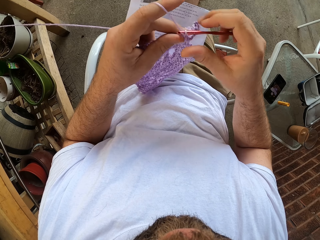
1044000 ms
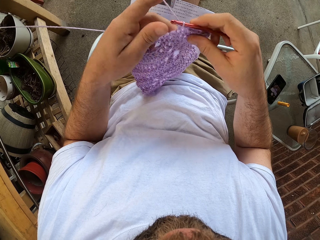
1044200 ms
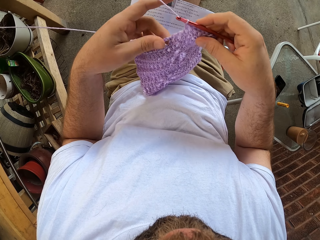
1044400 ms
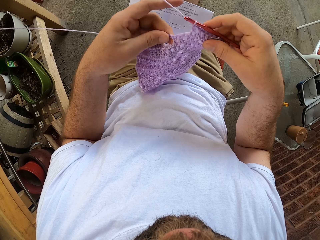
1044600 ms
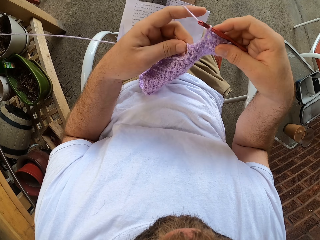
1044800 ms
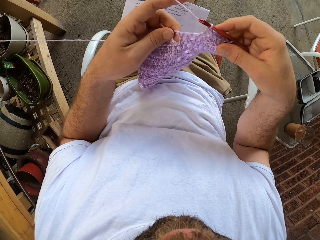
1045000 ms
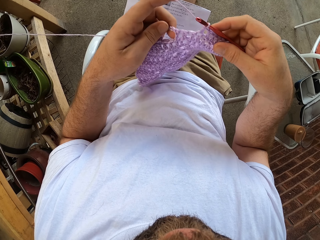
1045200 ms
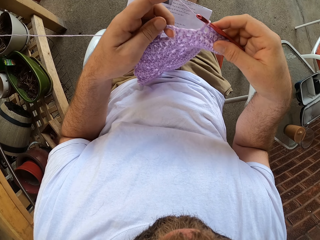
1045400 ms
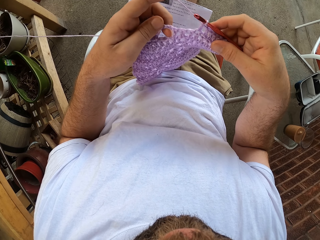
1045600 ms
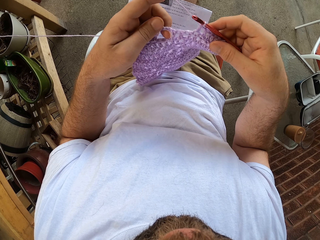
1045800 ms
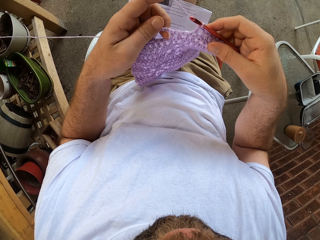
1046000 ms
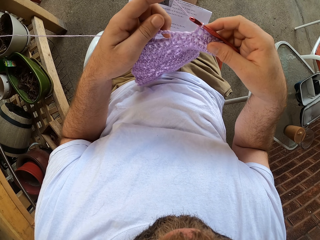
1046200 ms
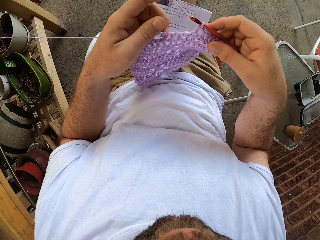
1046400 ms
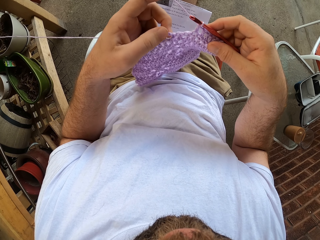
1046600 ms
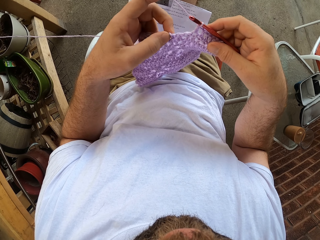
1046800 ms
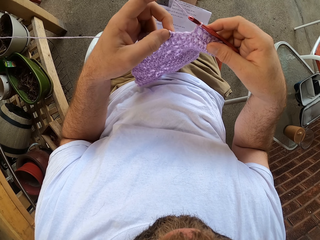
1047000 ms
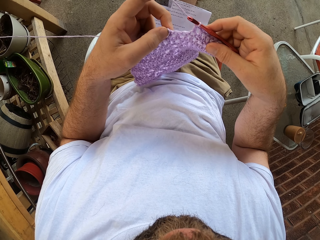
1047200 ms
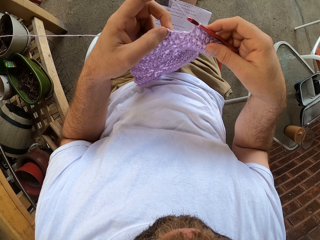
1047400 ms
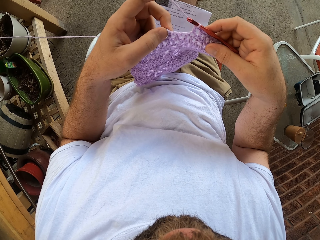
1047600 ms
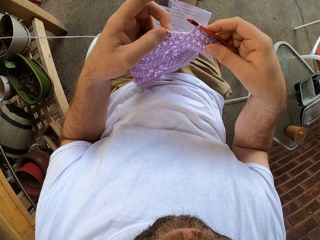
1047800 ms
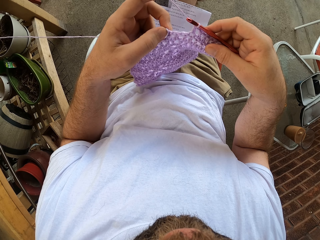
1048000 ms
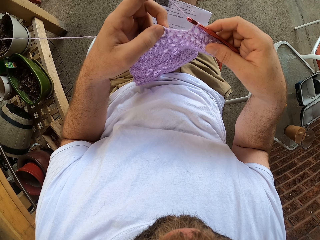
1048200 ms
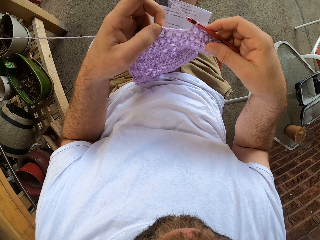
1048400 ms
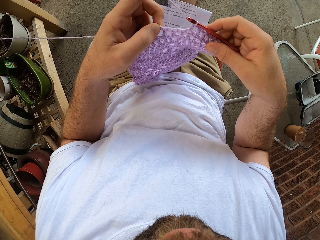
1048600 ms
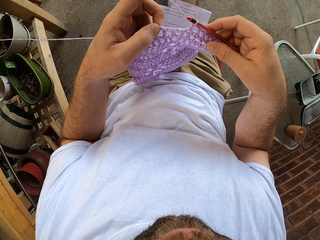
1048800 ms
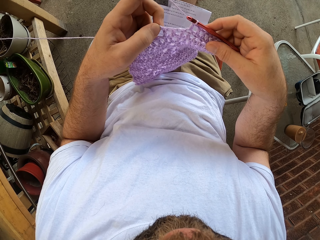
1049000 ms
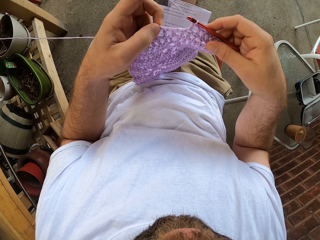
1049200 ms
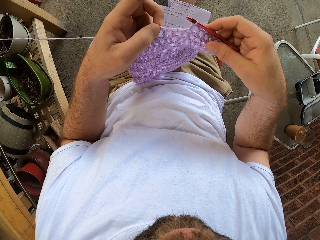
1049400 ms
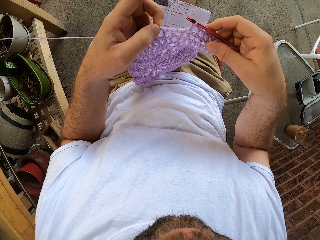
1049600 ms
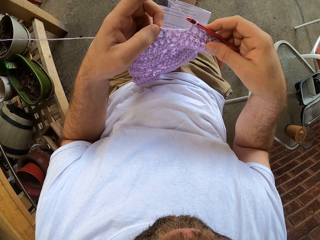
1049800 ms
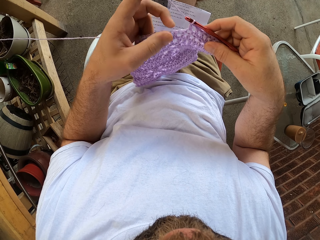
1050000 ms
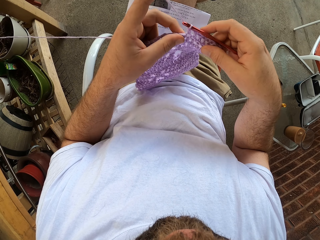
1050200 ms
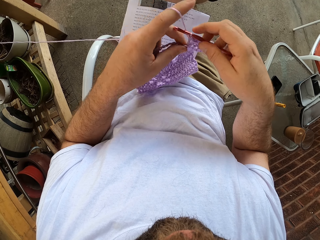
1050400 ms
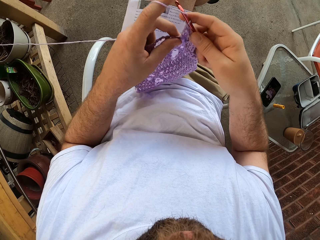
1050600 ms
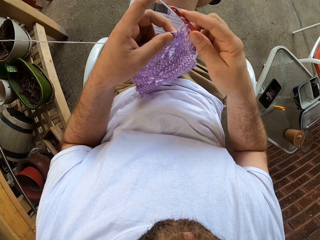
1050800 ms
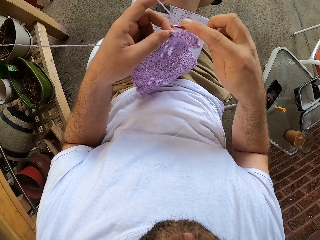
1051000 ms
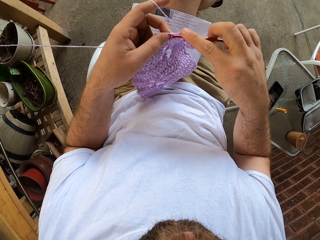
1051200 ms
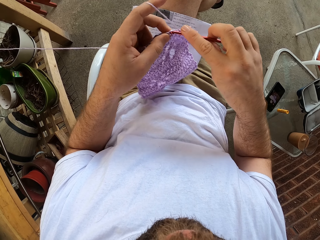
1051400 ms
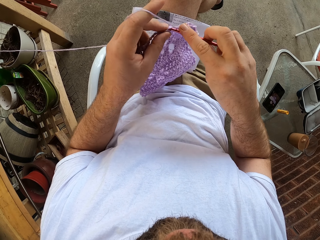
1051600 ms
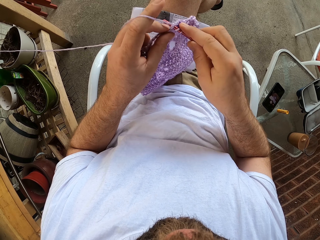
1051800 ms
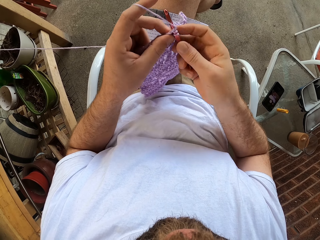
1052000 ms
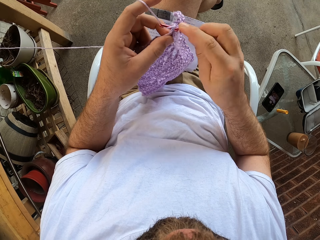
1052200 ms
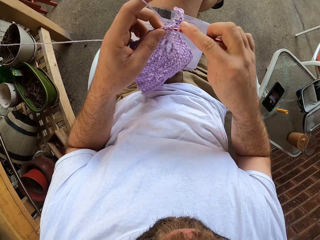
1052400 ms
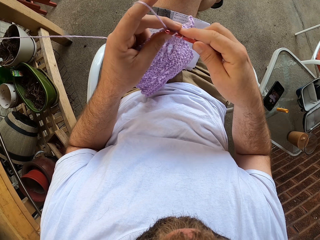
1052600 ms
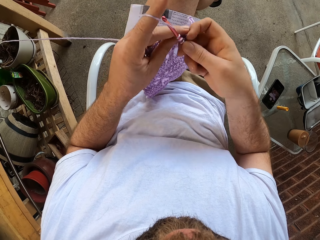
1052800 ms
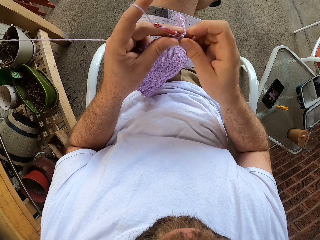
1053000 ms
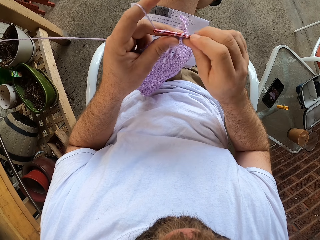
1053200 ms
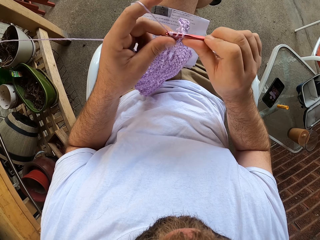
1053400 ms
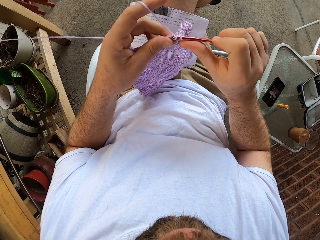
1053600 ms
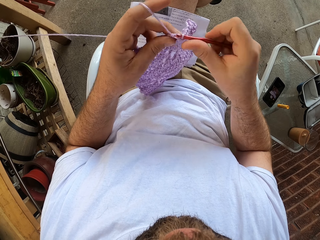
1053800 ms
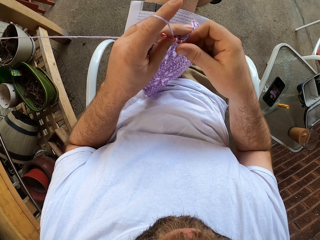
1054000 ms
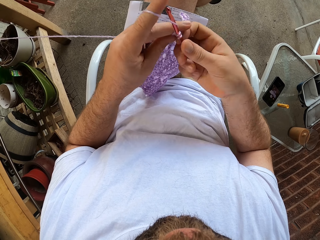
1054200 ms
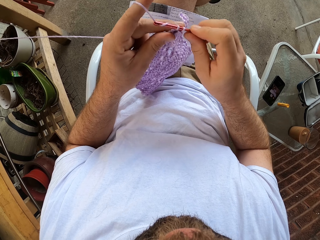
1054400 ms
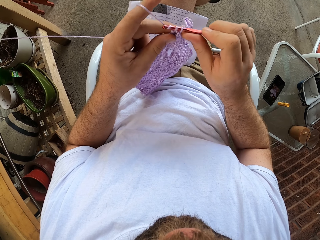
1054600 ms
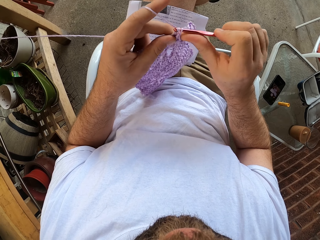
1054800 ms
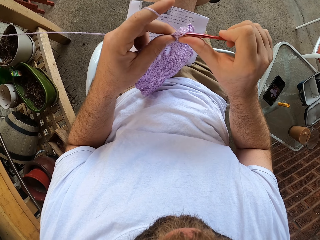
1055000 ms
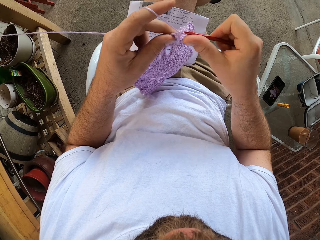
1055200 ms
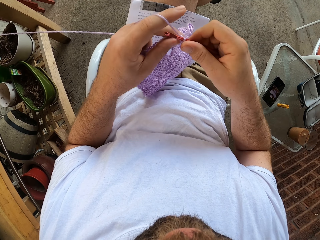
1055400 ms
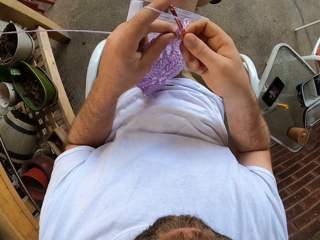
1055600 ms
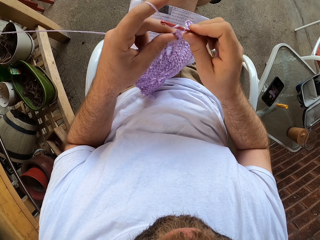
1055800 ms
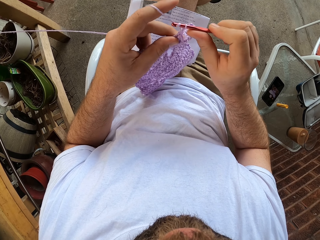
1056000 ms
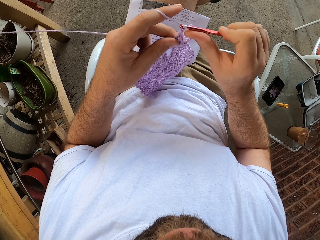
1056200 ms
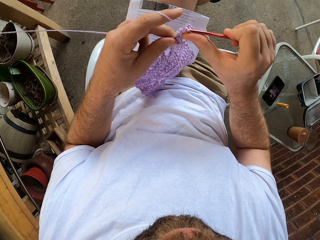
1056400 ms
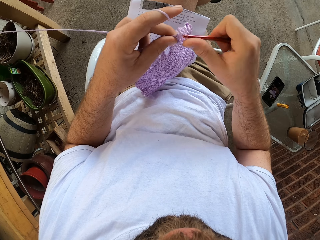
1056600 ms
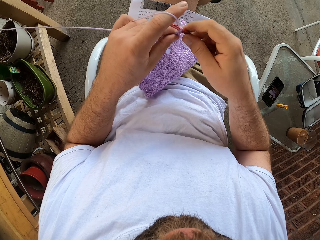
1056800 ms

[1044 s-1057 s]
The camera wearer holds the fabric. They look at the fabric. They roll the thread around the crochet. They sew the fabric.

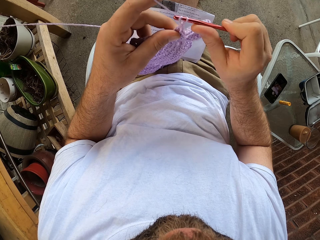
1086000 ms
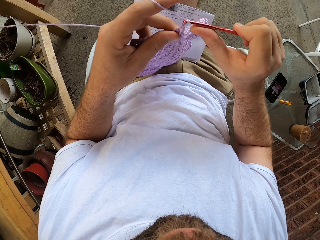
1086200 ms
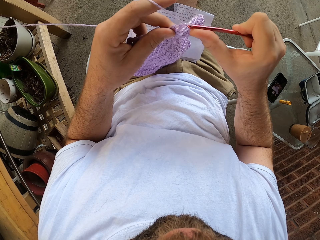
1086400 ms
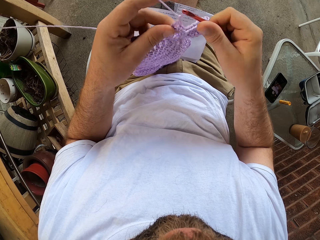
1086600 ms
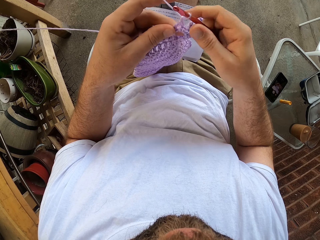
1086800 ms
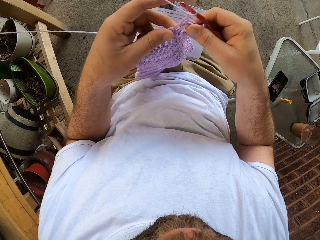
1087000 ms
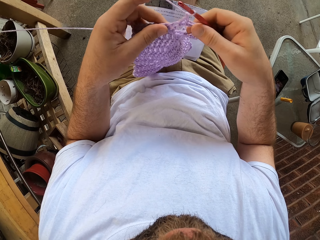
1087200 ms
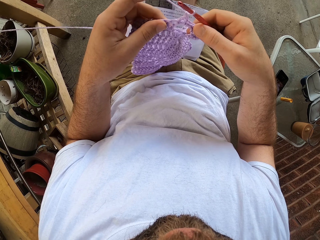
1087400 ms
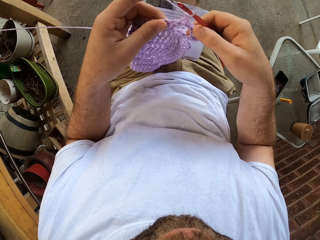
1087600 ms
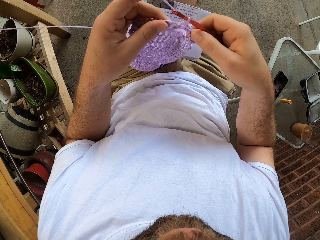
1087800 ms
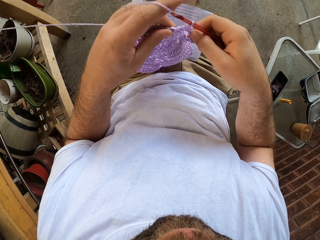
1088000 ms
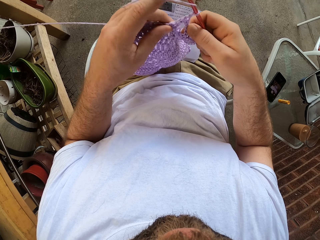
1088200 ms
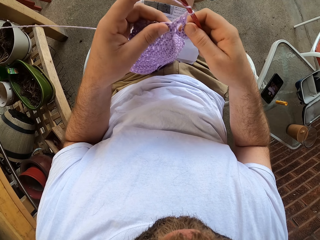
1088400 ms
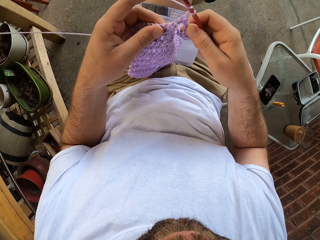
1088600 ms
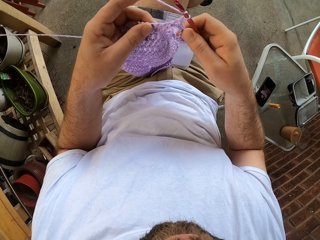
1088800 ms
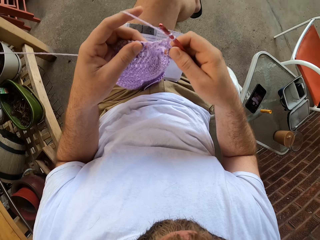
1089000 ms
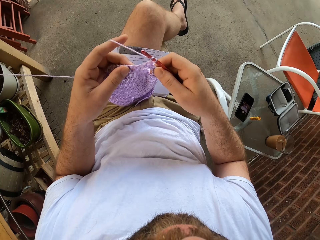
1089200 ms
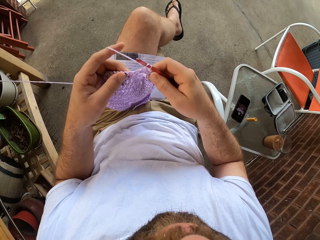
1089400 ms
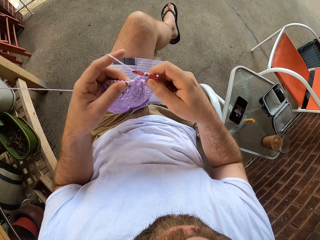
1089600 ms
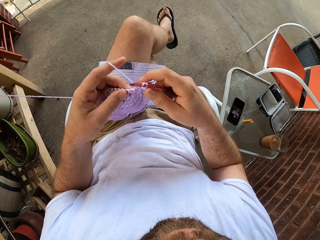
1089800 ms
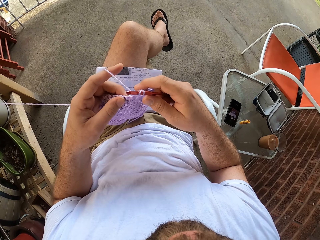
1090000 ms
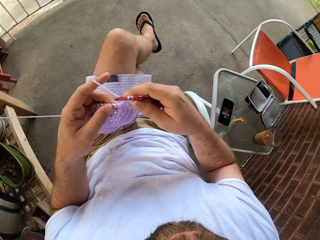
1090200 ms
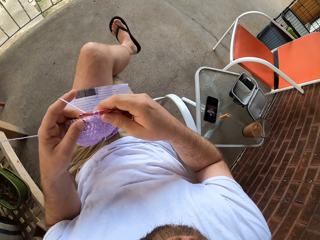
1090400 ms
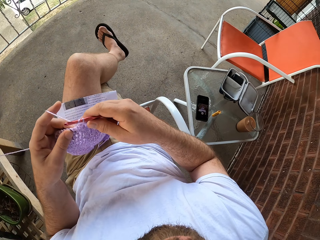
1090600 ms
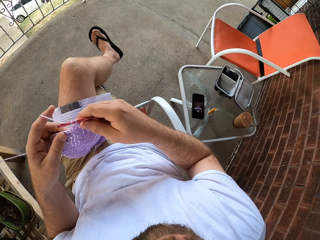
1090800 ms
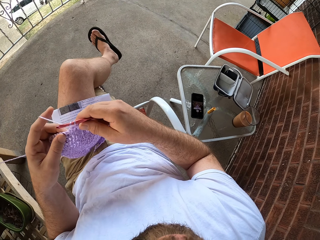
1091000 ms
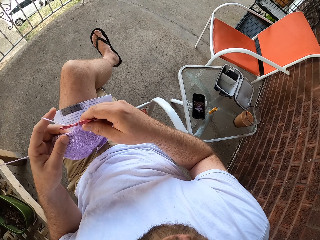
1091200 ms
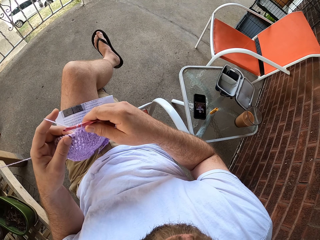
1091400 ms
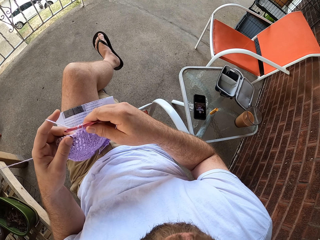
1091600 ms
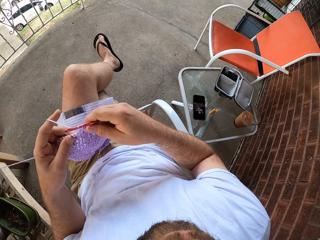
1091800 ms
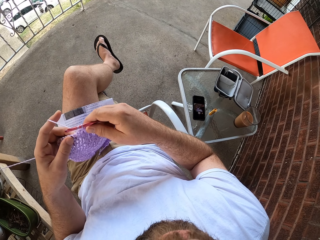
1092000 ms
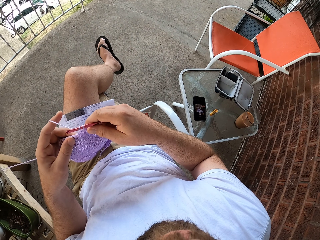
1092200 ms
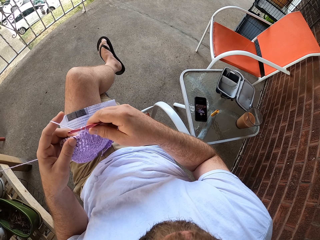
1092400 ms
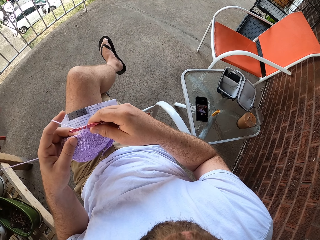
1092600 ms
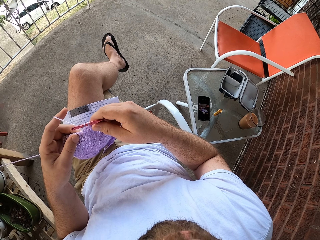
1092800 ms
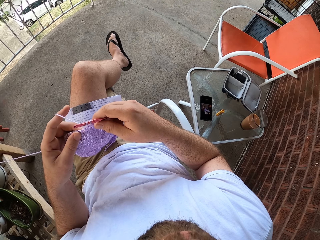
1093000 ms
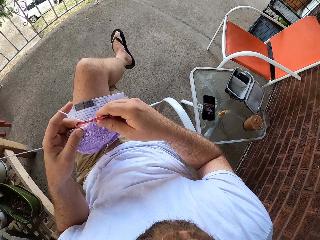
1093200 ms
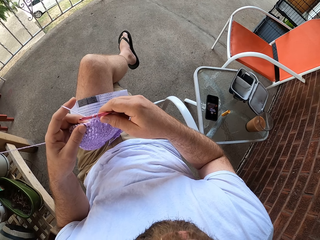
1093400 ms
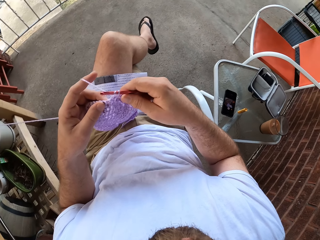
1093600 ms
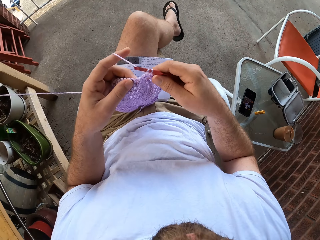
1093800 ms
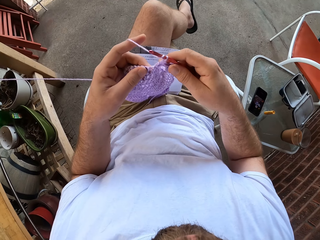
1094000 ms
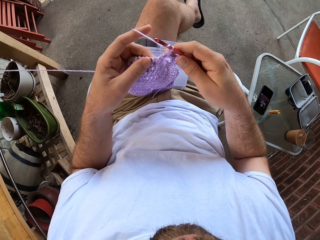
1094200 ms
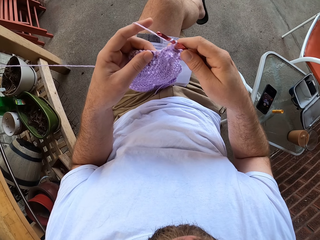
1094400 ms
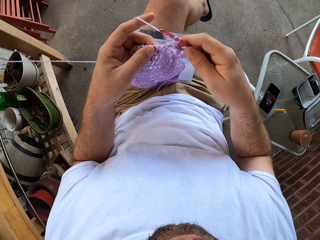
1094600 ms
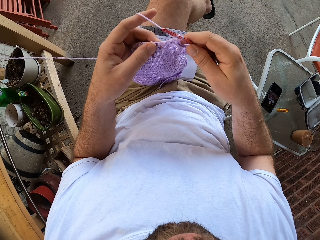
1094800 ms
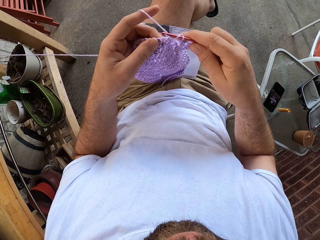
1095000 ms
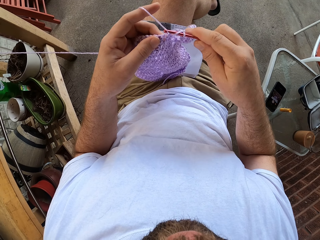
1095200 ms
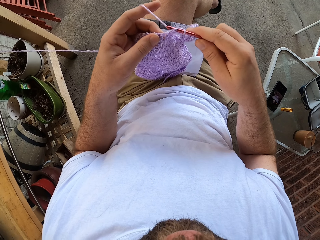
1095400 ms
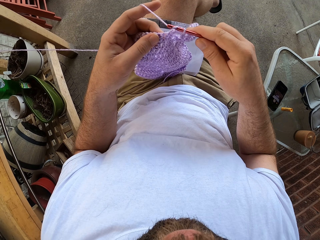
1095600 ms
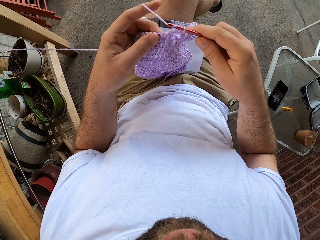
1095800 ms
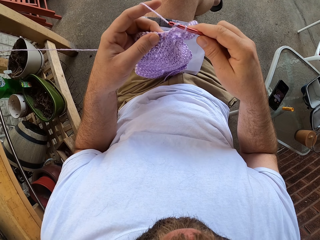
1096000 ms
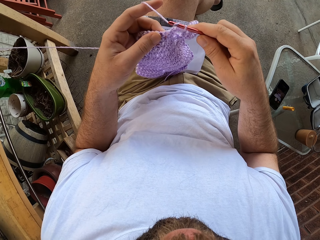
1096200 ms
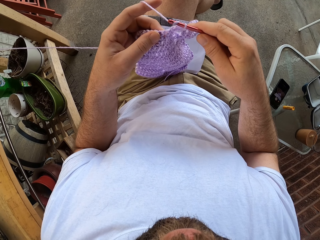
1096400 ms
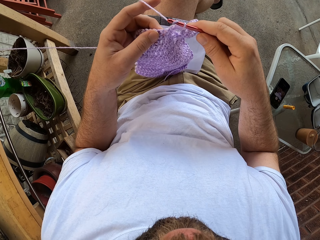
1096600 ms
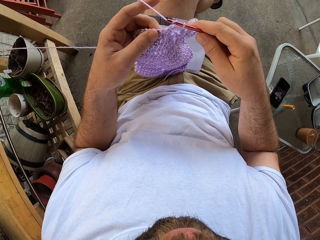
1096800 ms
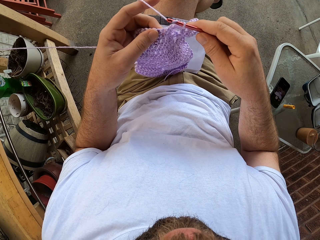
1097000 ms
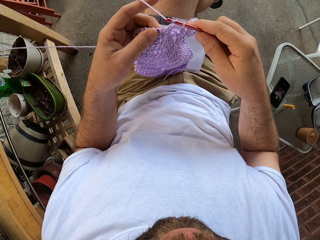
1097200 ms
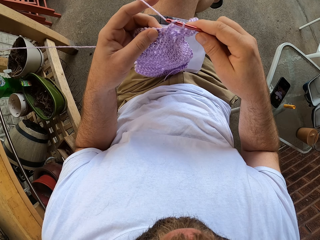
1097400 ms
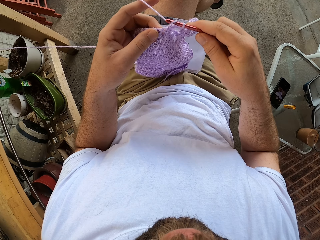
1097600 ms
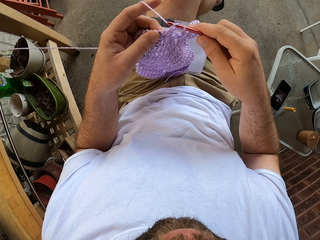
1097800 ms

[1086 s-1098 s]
The camera wearer holds the fabric. They roll the thread around the crochet. They look at the legs.
